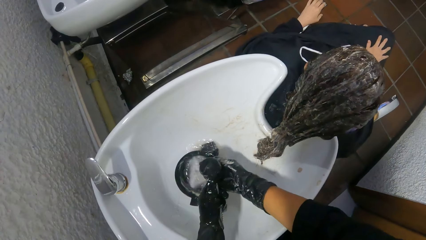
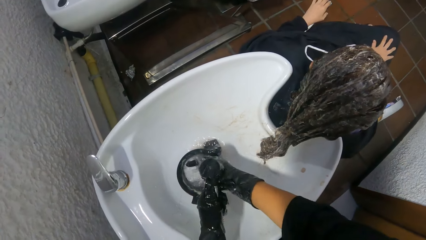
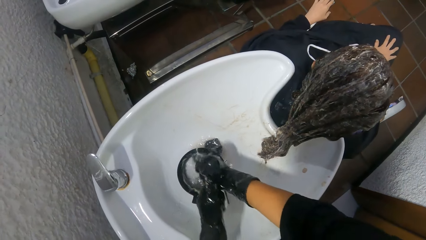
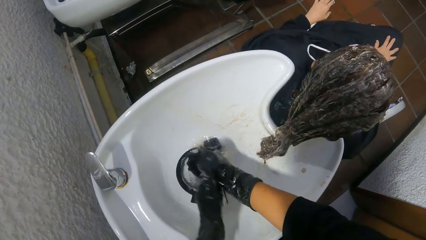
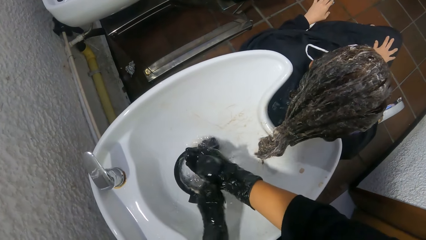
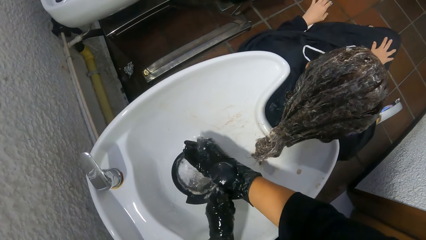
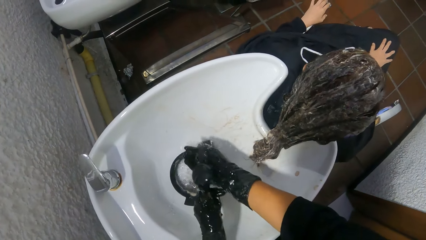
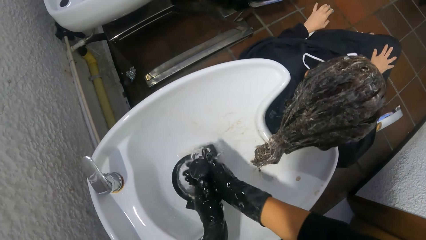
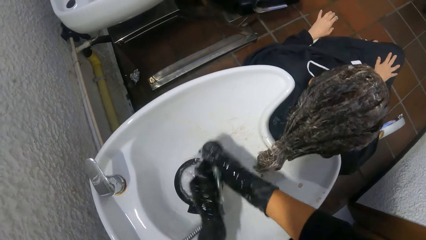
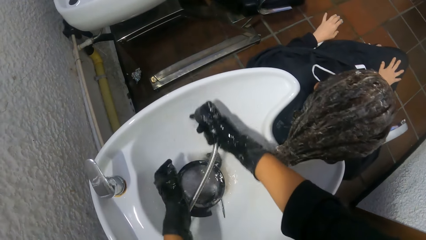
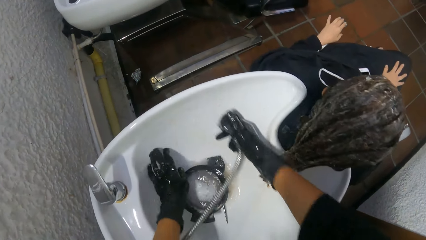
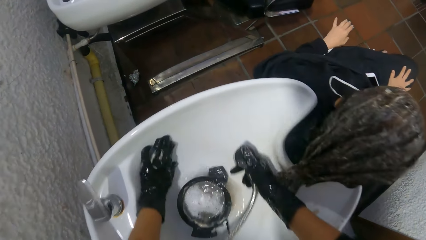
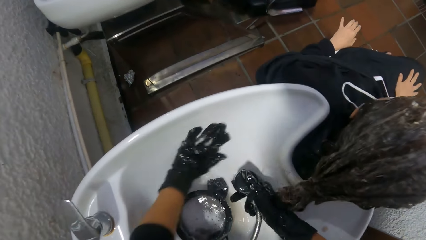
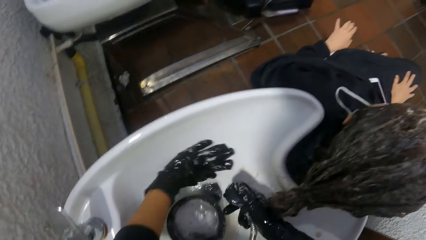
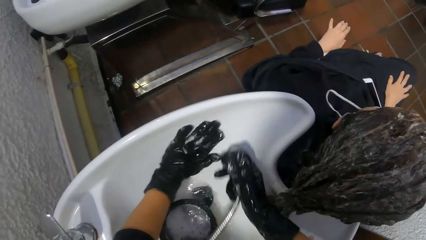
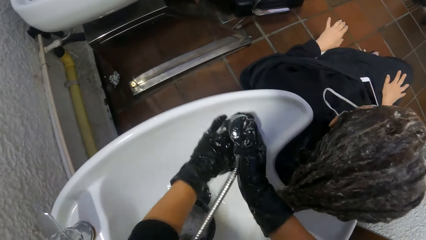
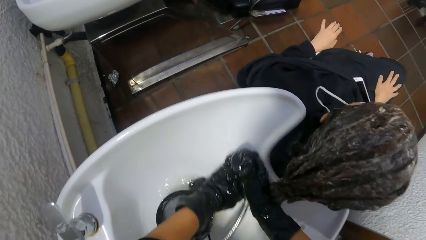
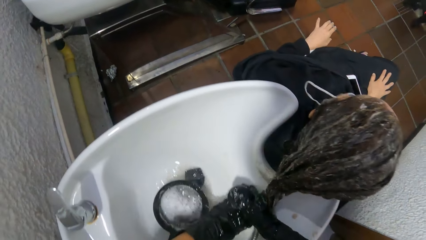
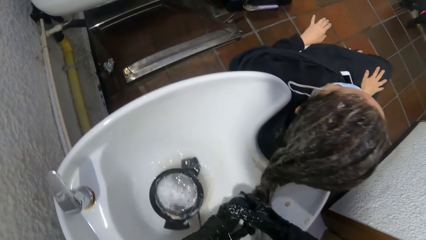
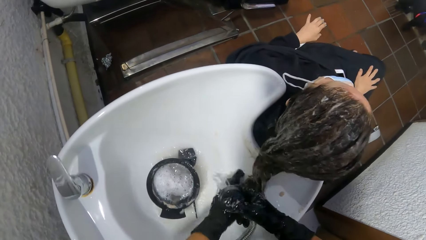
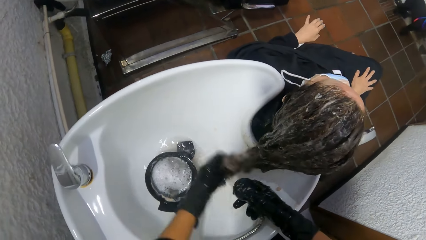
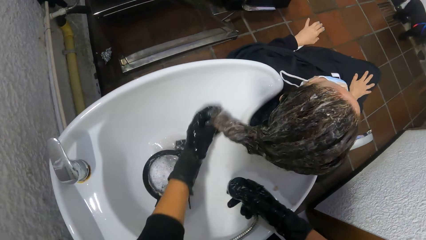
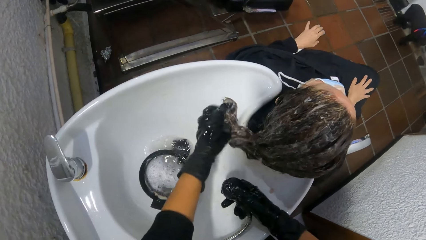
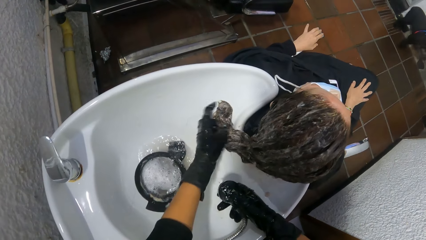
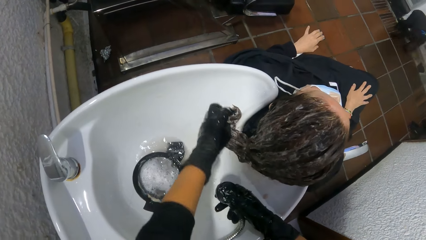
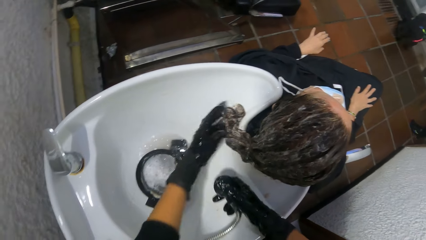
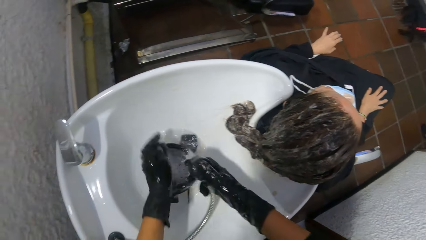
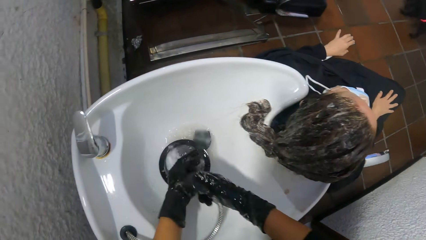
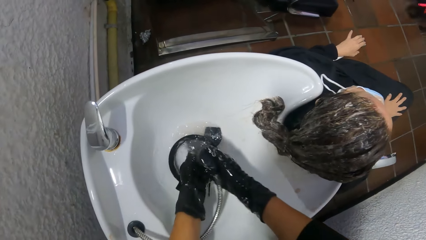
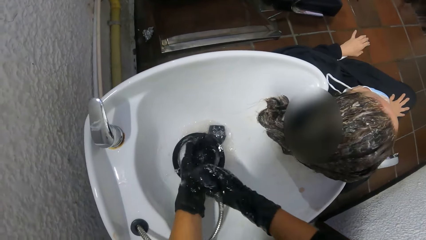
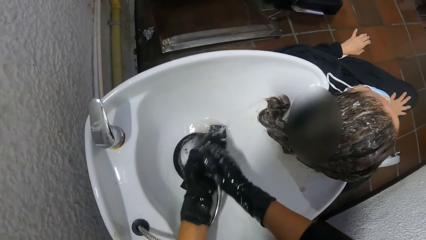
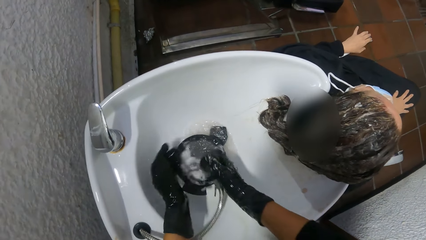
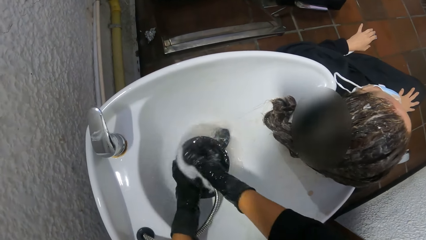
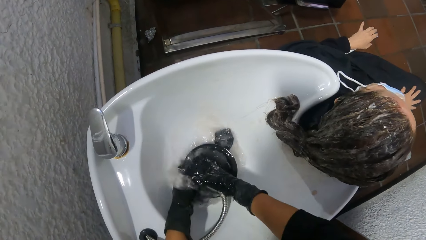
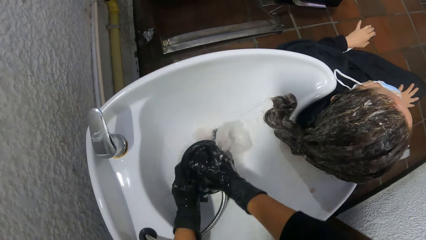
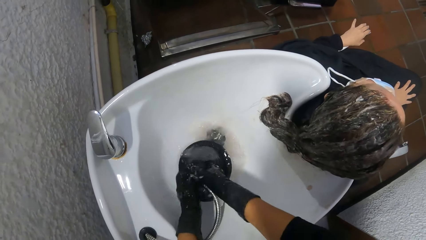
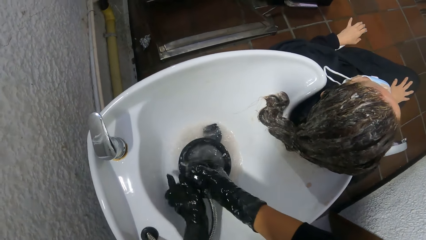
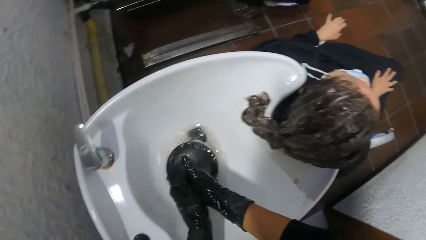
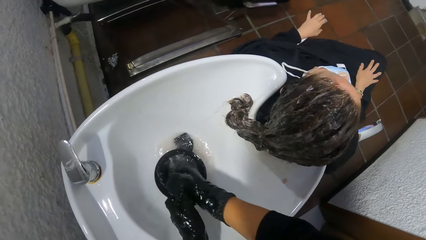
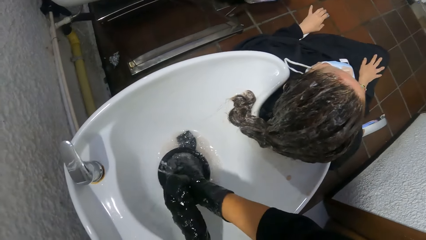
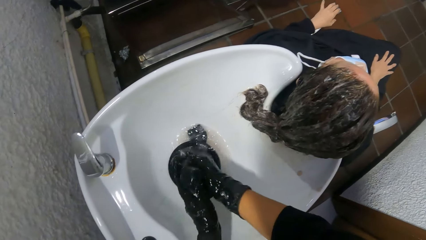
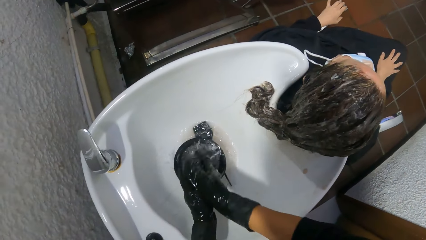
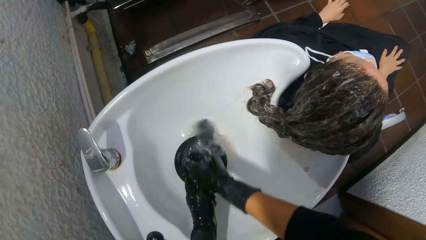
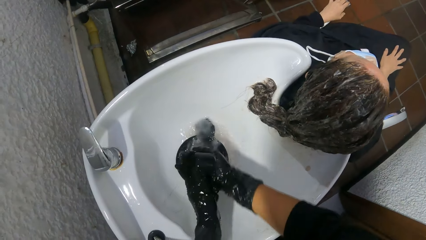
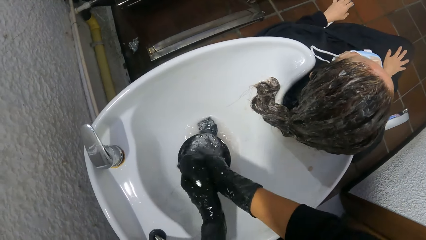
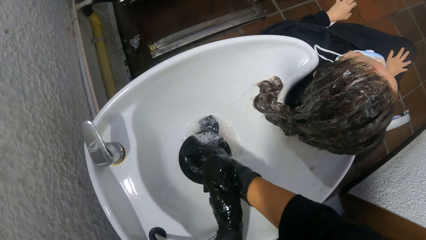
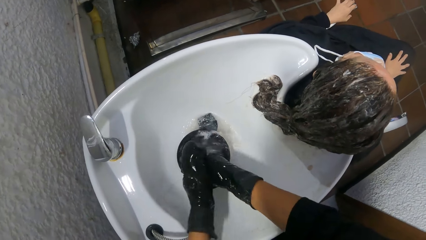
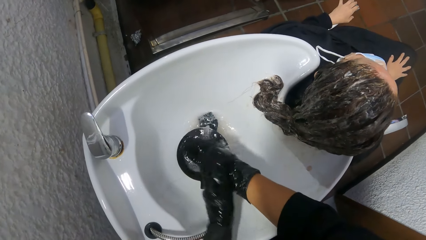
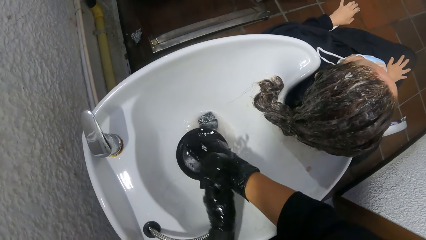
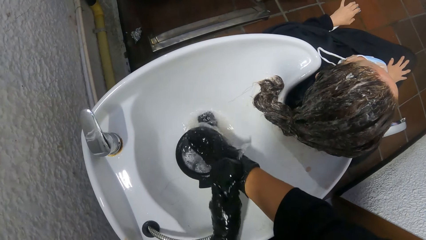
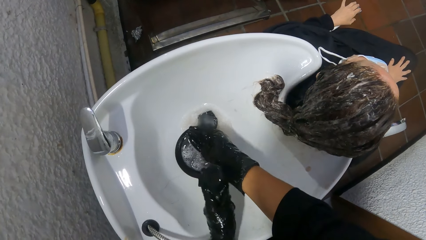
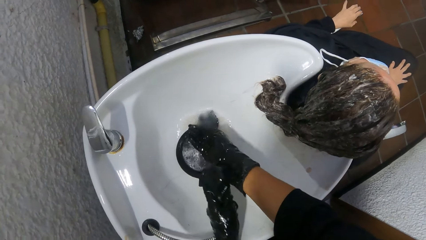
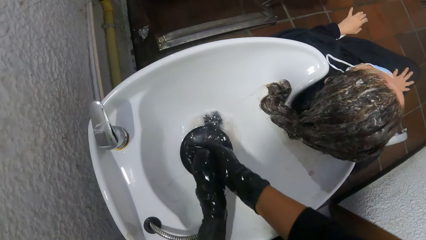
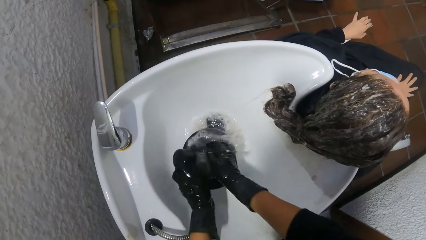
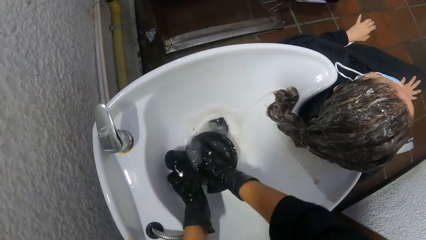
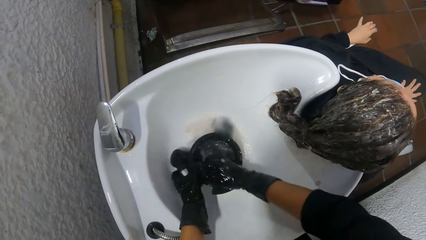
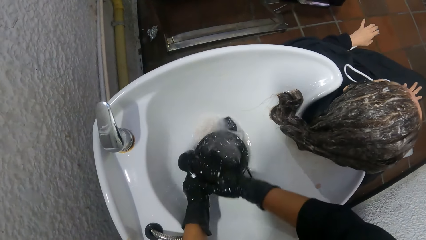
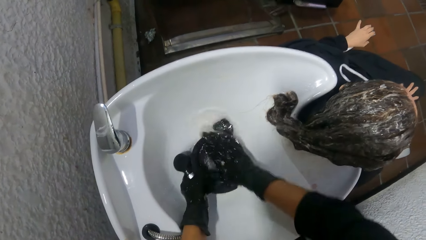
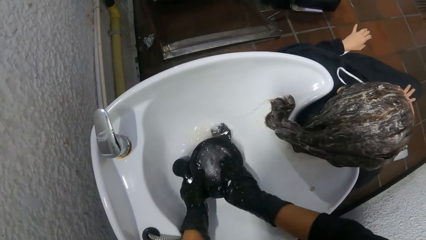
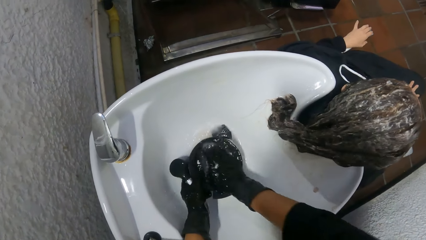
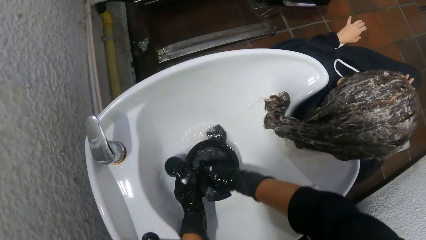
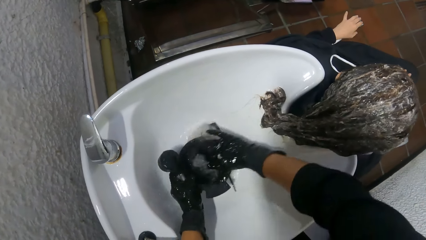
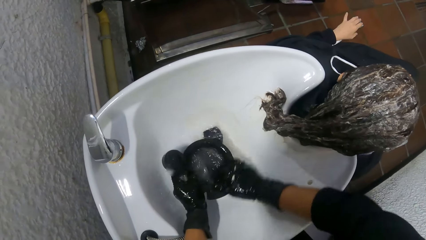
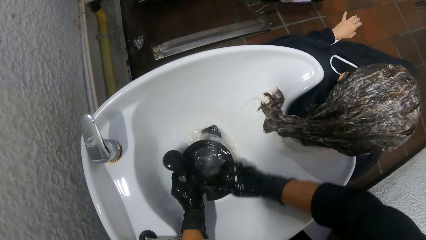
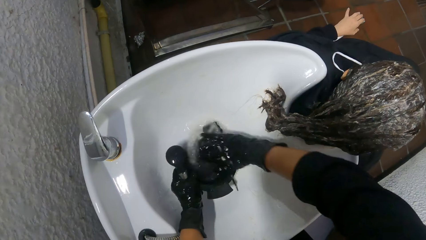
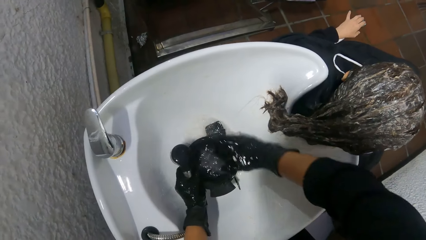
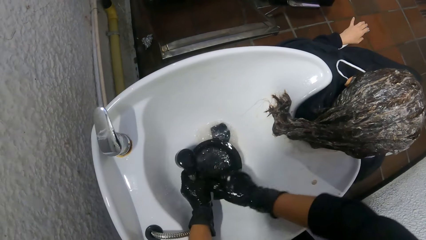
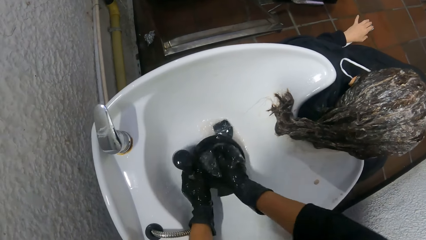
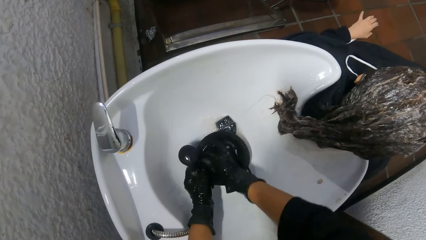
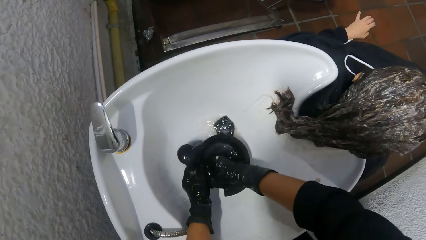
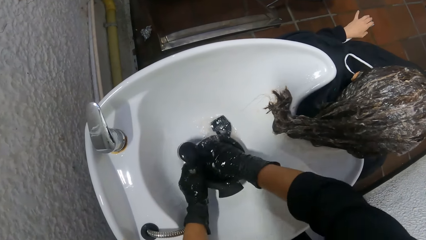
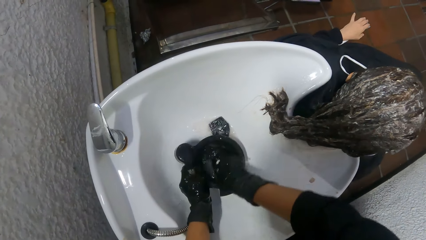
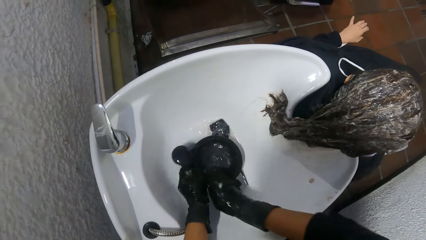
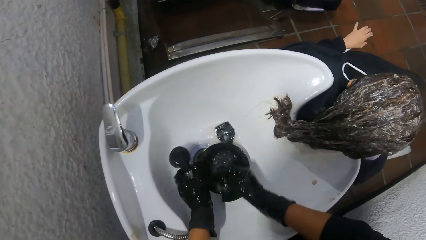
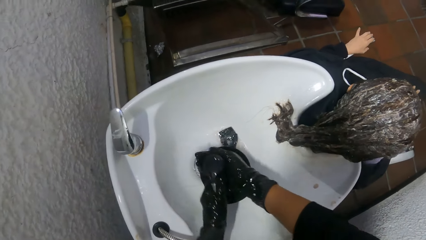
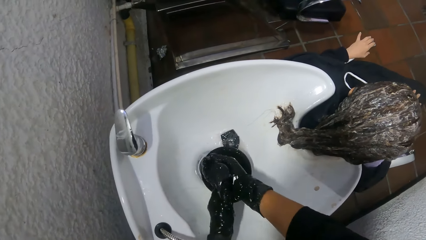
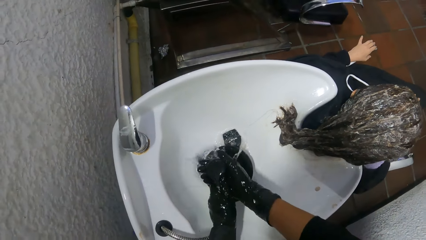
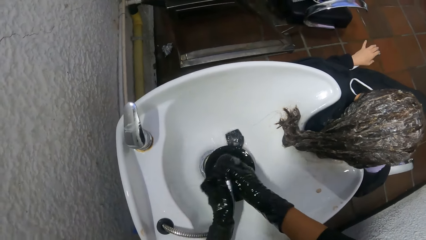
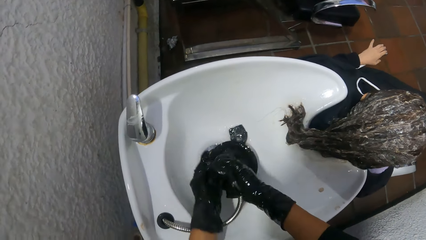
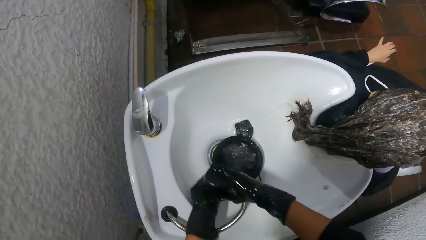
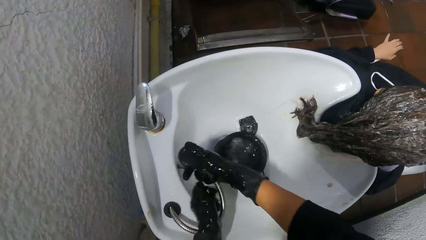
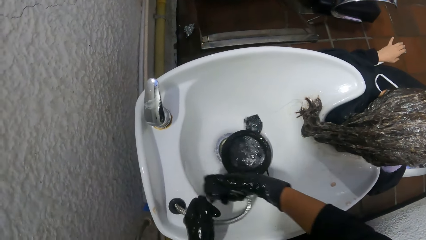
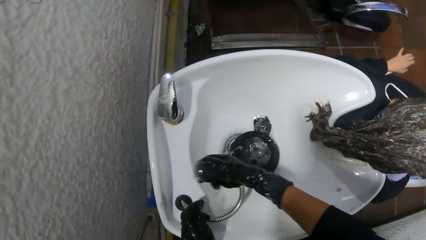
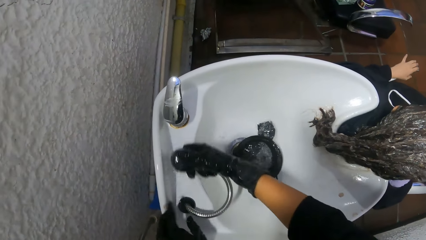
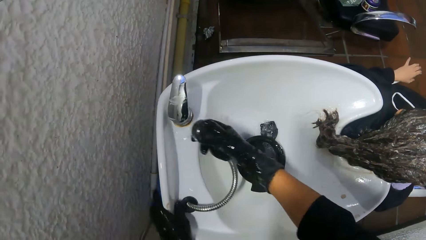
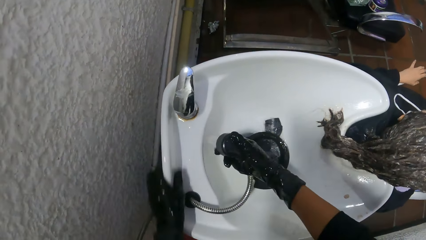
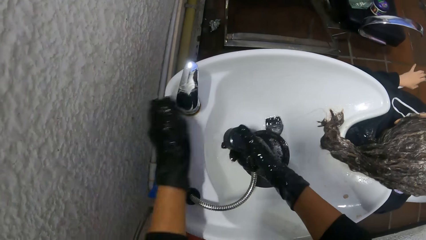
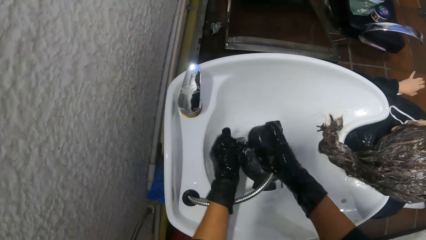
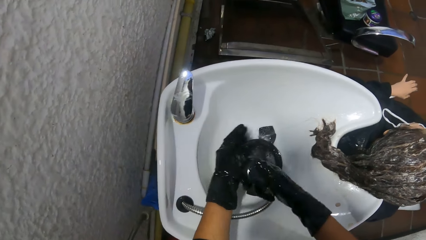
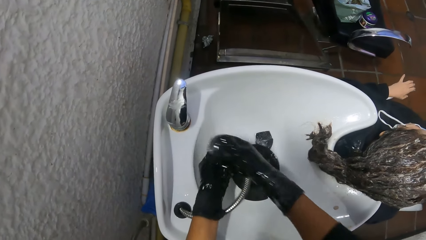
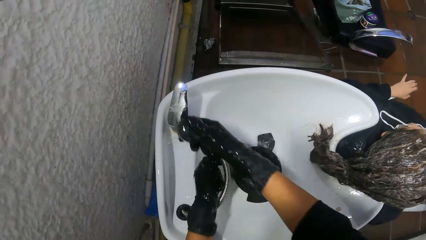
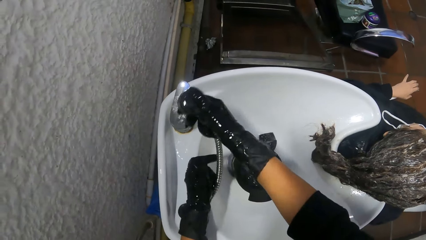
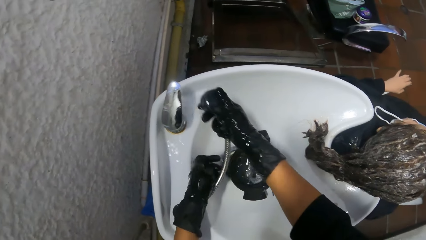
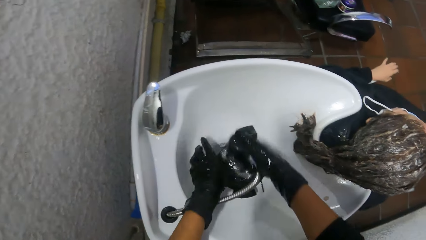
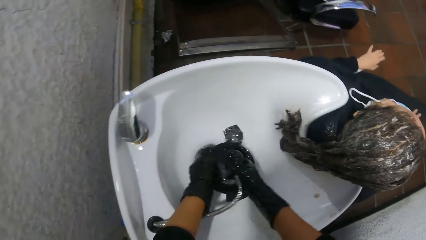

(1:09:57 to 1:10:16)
The camera wearer cleans the shampoo bowl with her left hand and the tap in her right hand. She adjusts the woman's hair in the shampoo bowl with her left hand. She washes both hands and the hair conditioner container in the shampoo bowl with the tap in her right hand. She washes the black hair conditioner container in the shampoo bowl with her right hand. She washes both hands in the shampoo bowl with the tap in her hands. She washes the shampoo bowl with the tap in her right hand.
